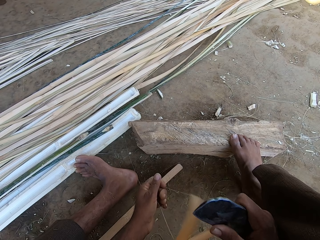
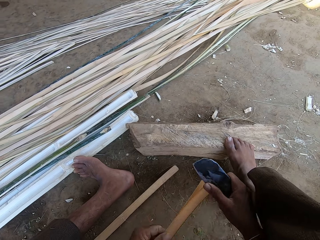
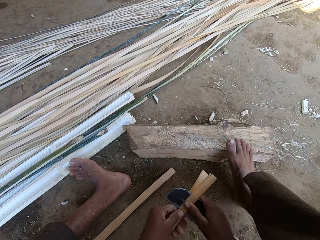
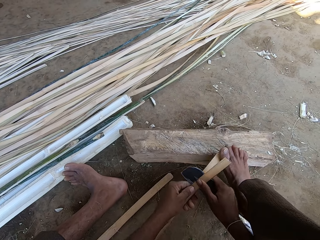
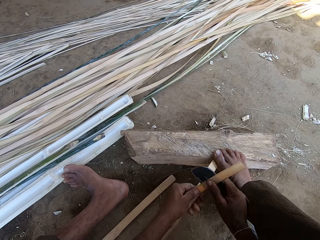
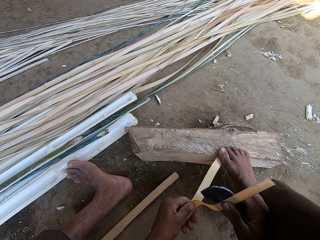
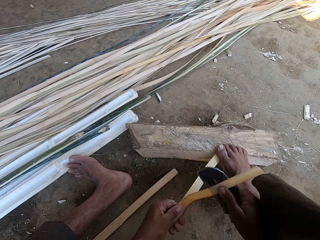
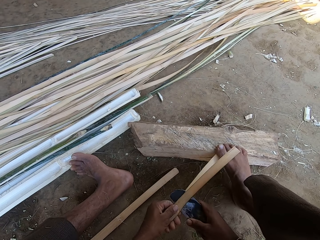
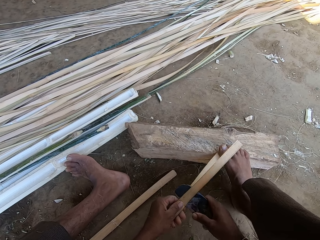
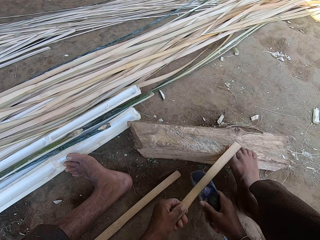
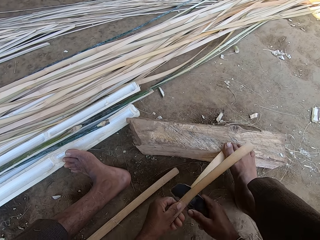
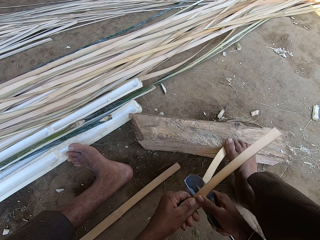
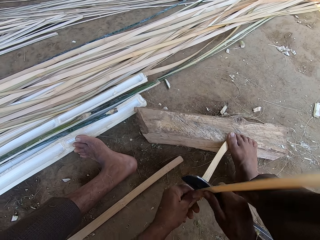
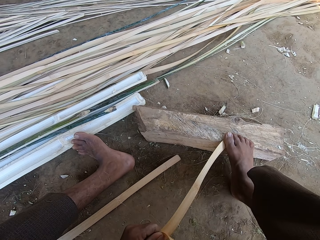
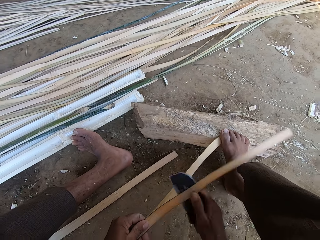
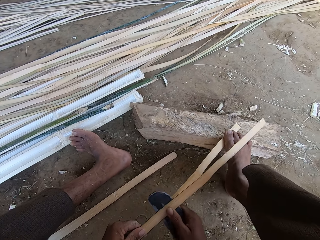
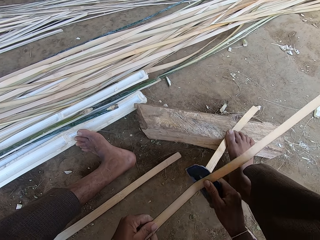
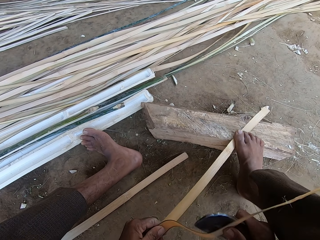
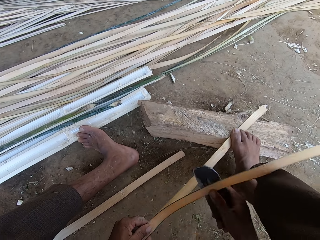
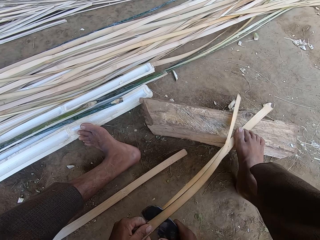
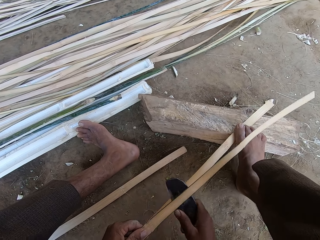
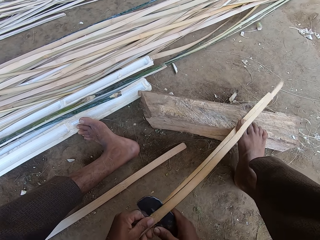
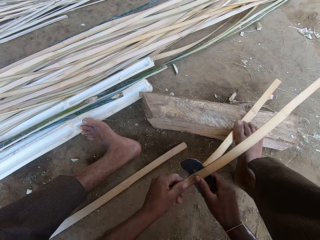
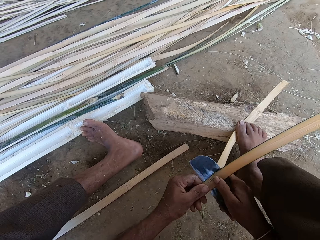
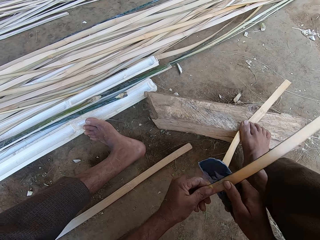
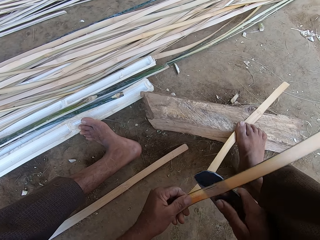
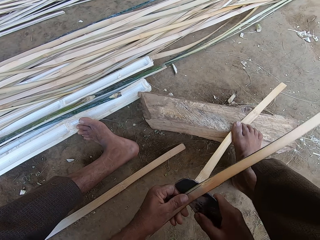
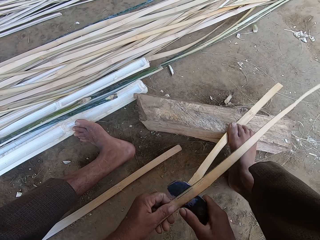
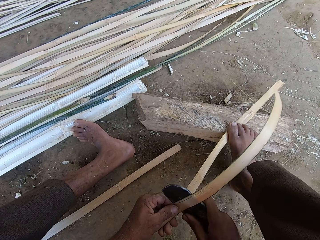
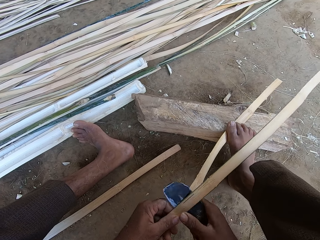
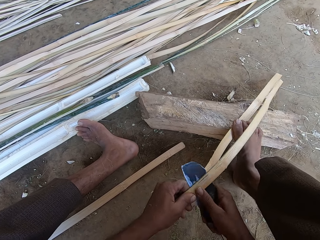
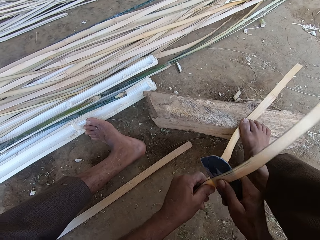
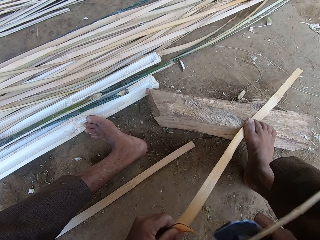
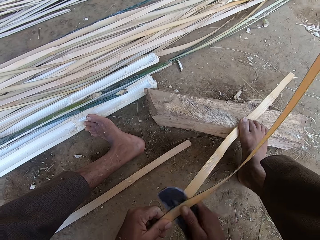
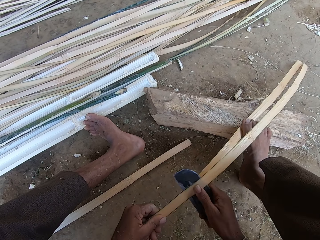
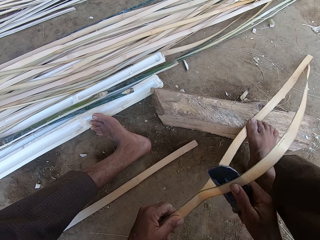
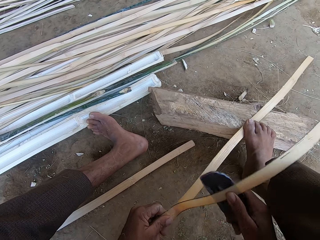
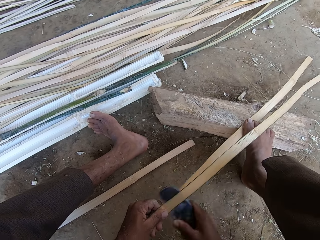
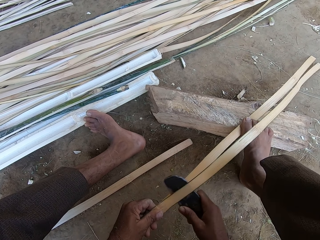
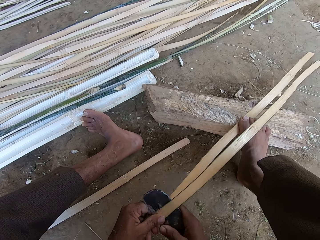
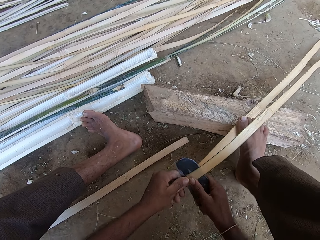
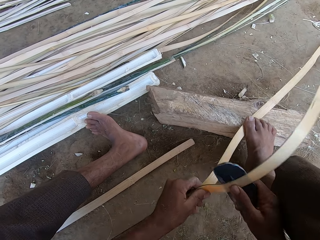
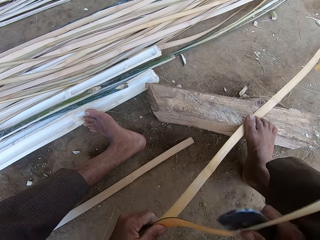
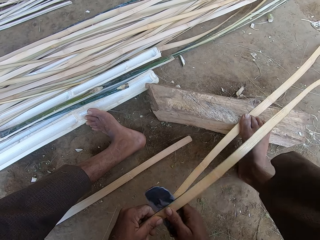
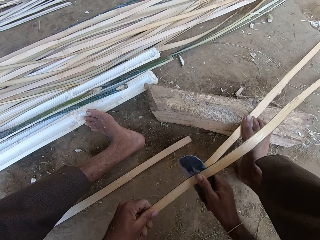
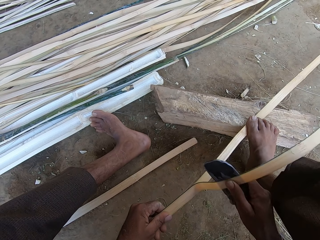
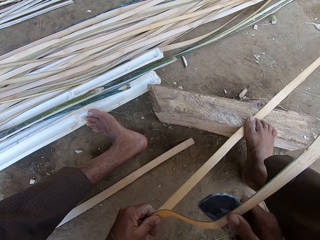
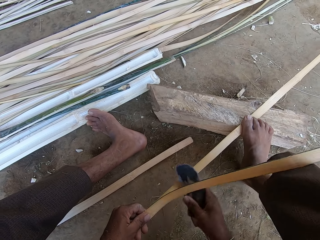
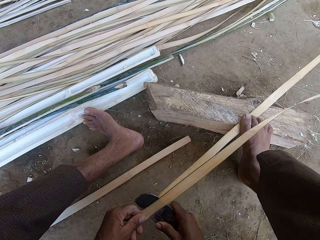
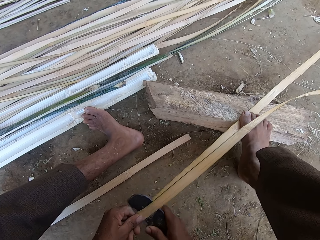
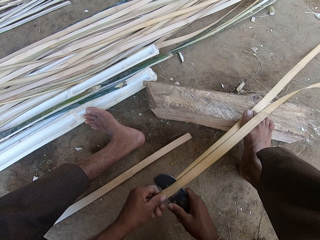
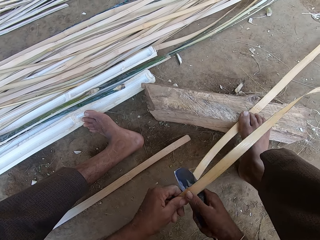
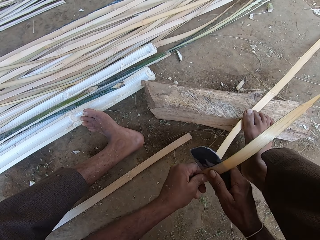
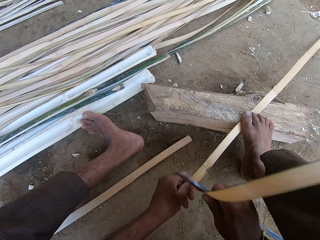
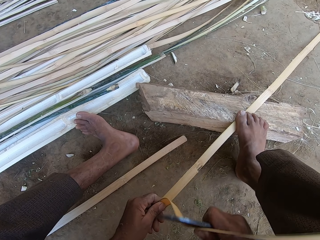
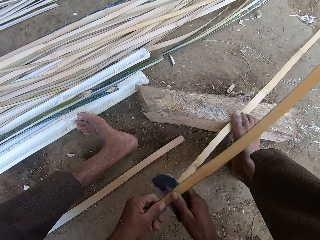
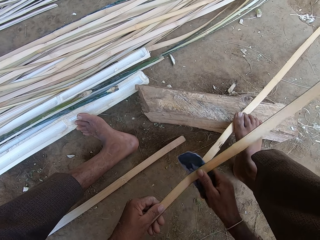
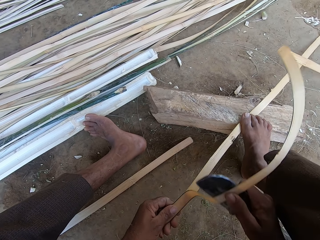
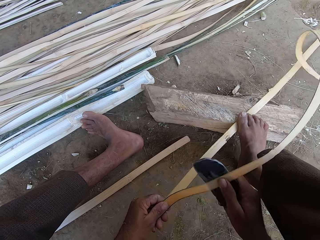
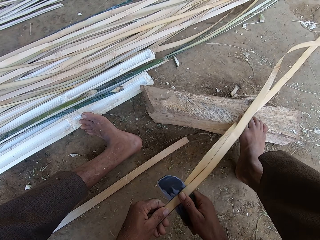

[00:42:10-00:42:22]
The camera wearer separates pieces of bamboo. He steps on the thatch with his foot. He cuts a thatch stick with a bill hook.

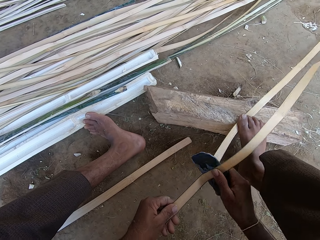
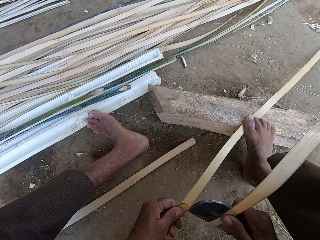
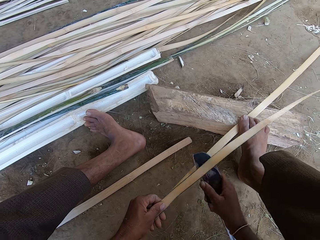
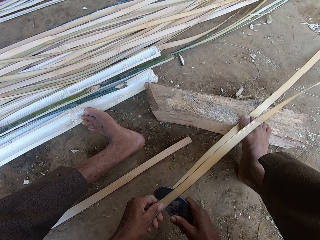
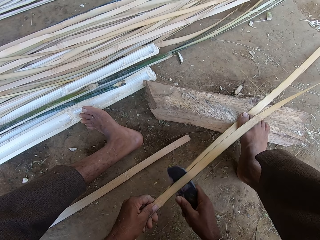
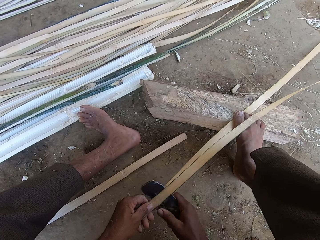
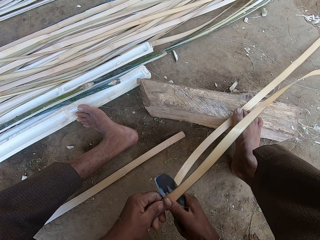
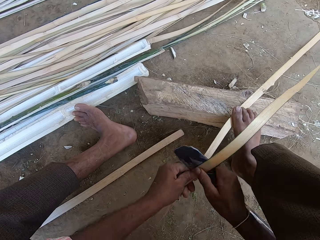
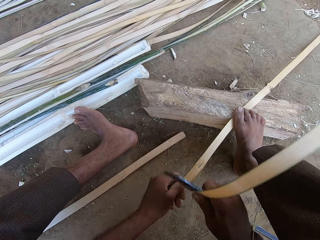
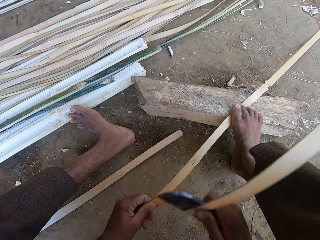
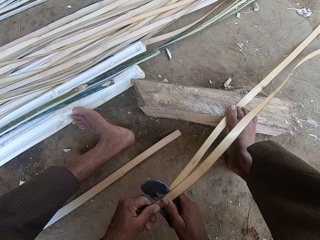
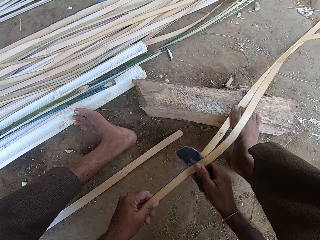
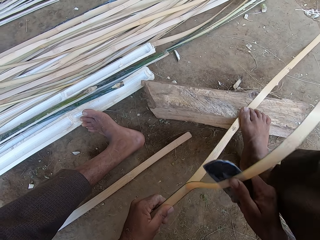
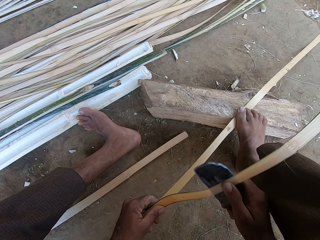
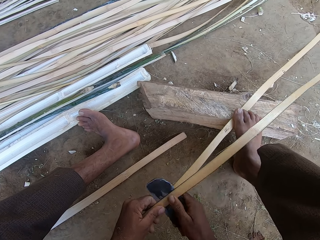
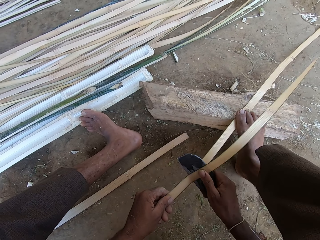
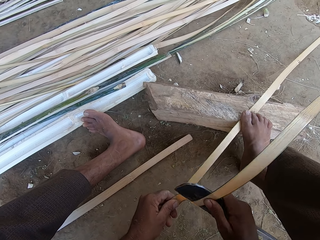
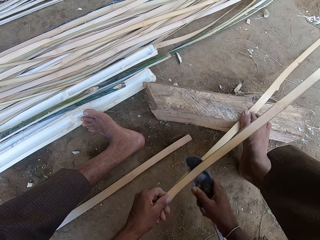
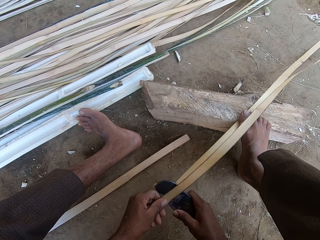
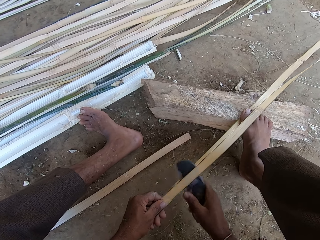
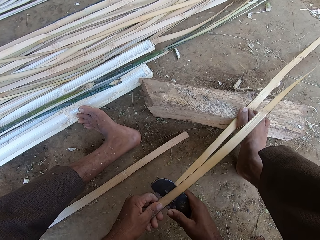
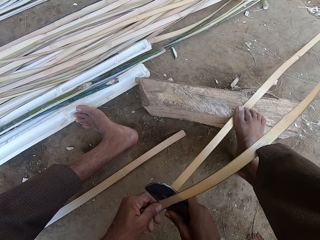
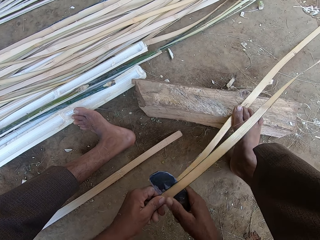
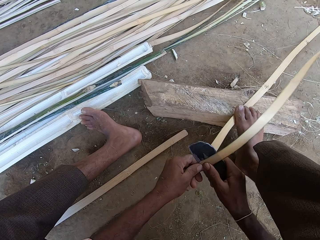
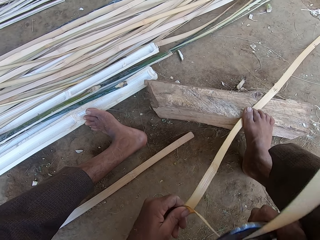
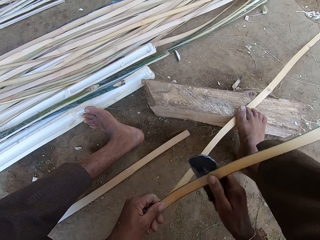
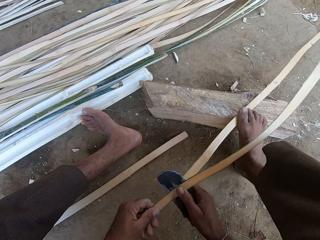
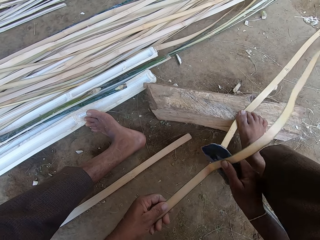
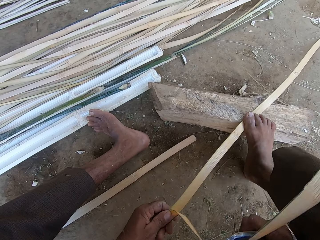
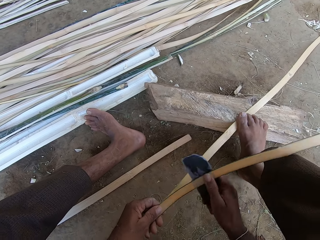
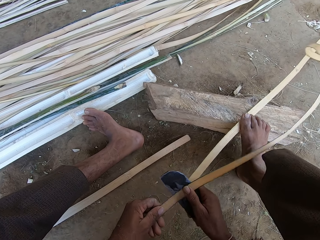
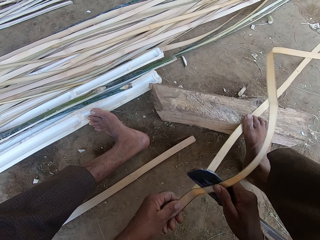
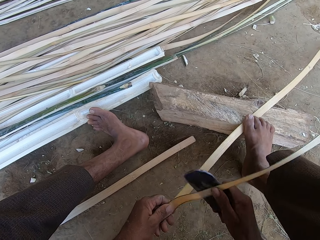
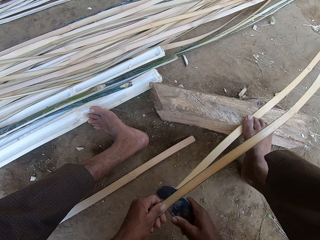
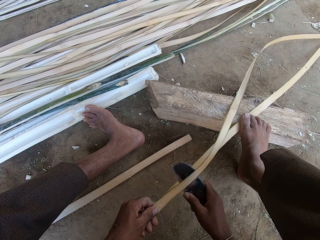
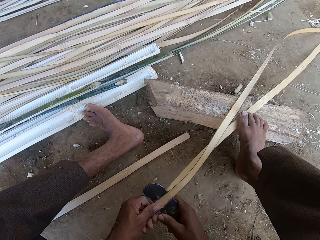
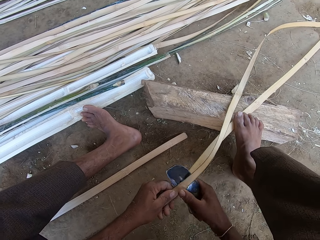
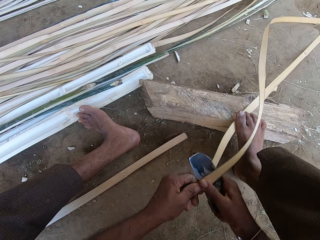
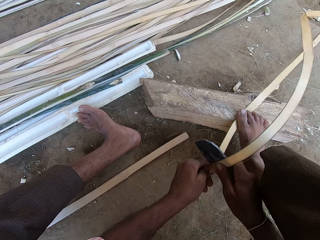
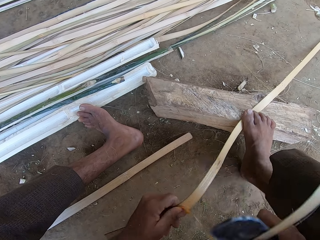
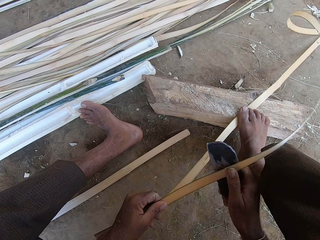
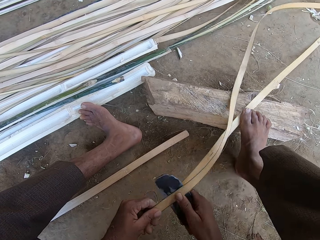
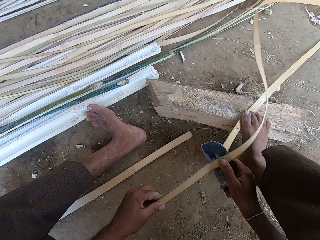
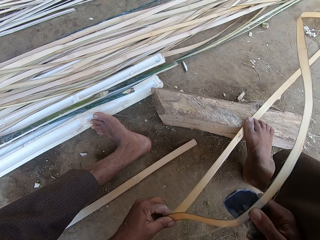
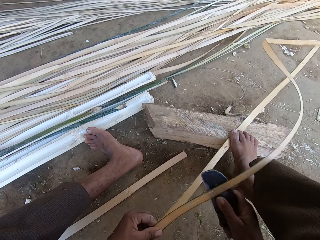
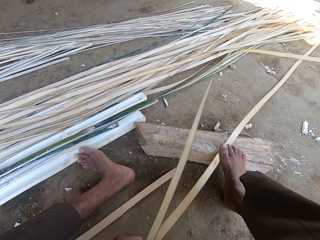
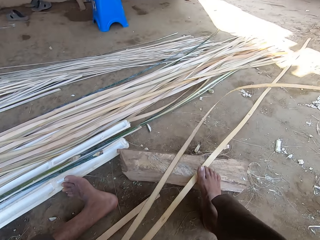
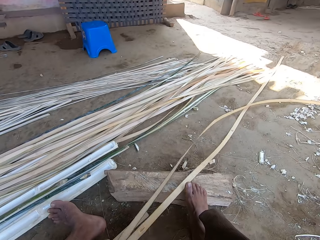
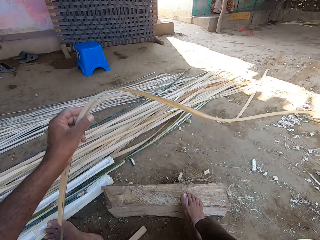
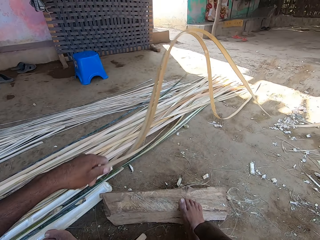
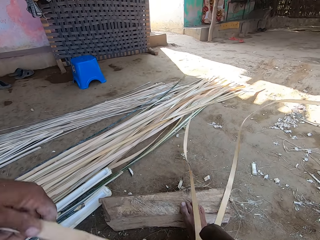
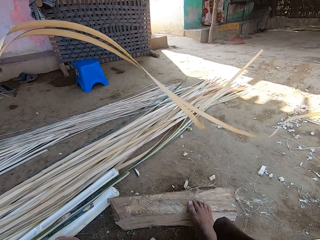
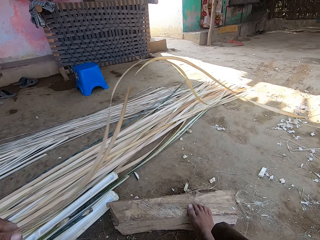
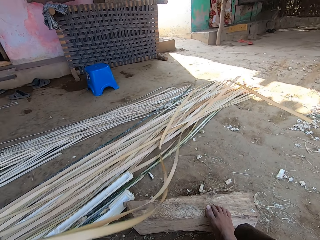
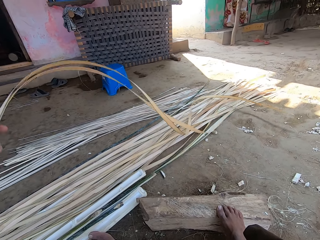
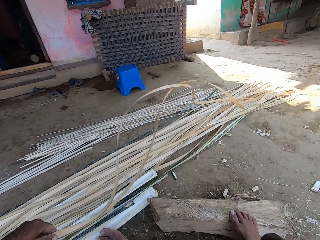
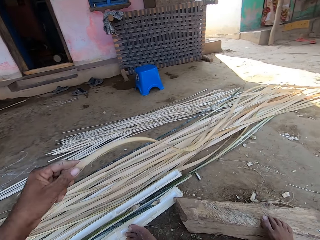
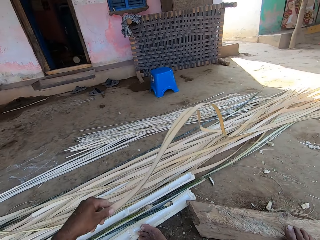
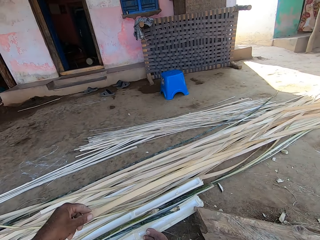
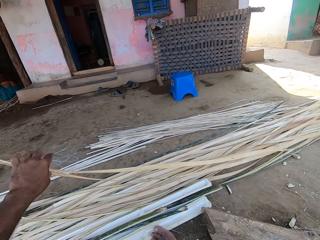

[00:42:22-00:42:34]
The camera wearer sifts bamboo pieces. They pull the thatch.
